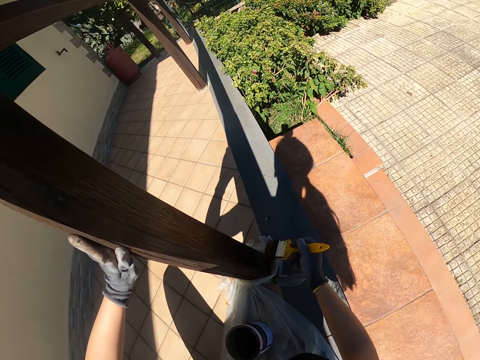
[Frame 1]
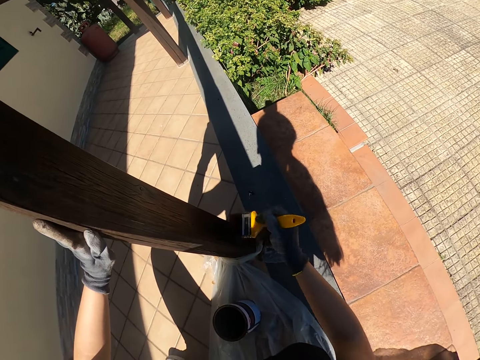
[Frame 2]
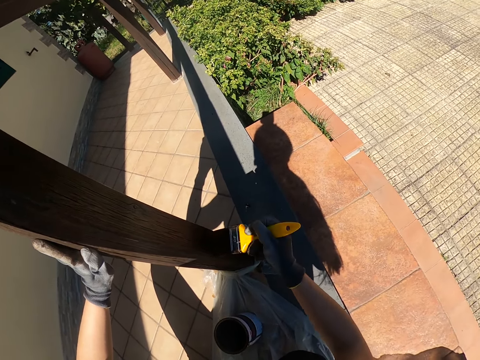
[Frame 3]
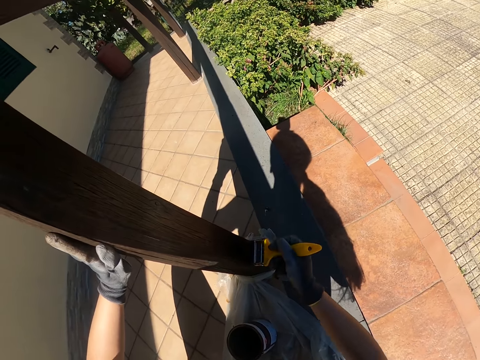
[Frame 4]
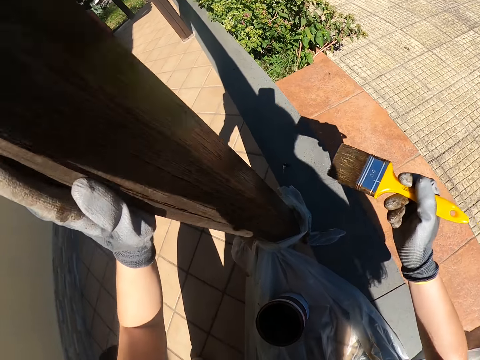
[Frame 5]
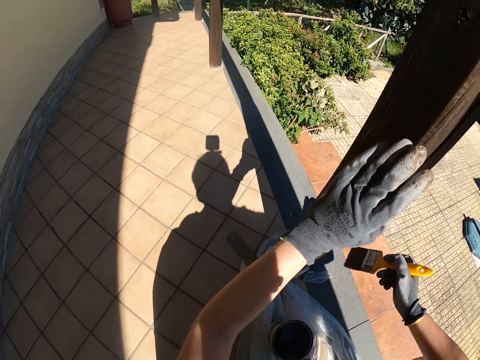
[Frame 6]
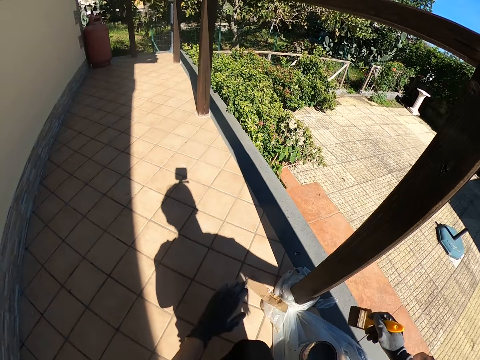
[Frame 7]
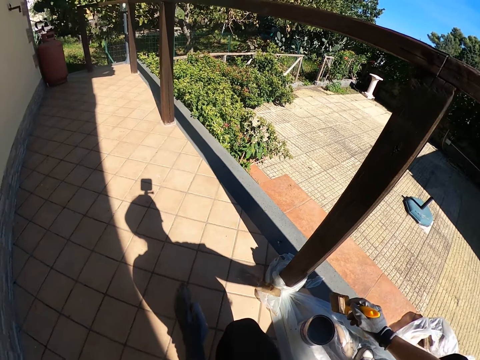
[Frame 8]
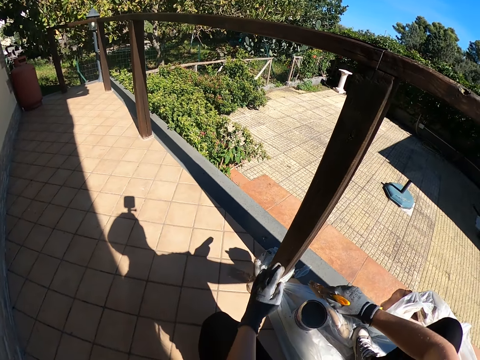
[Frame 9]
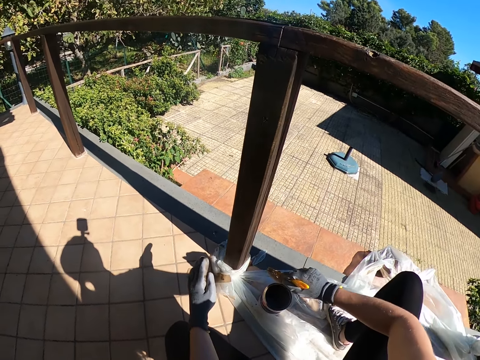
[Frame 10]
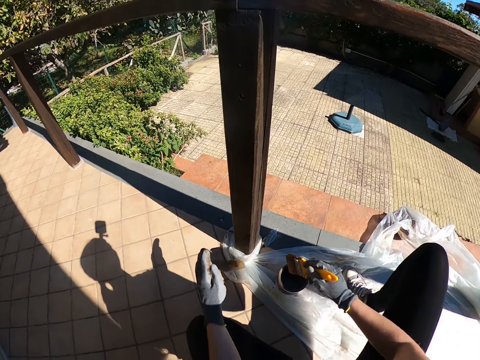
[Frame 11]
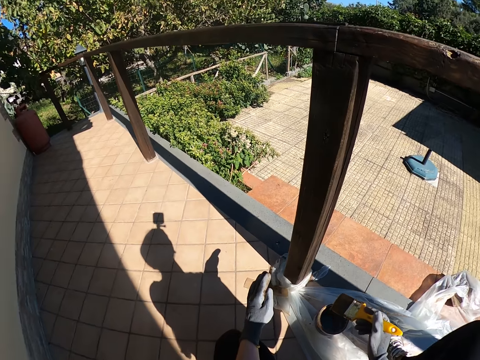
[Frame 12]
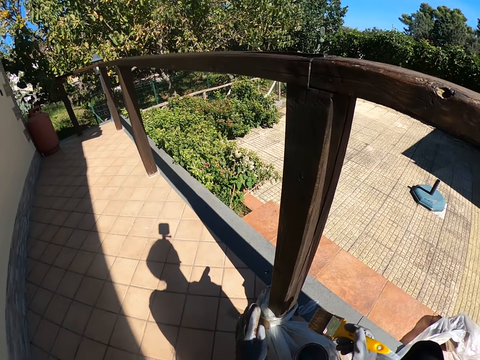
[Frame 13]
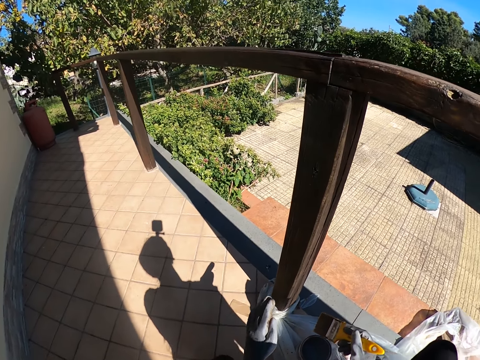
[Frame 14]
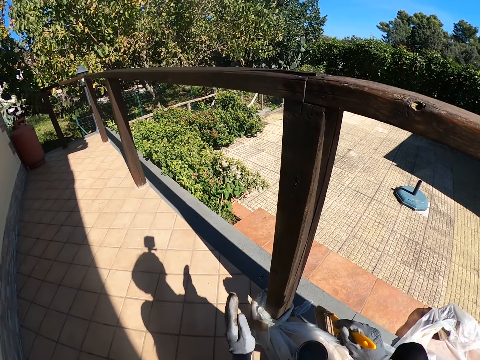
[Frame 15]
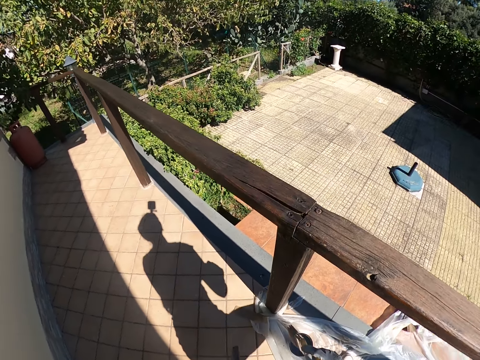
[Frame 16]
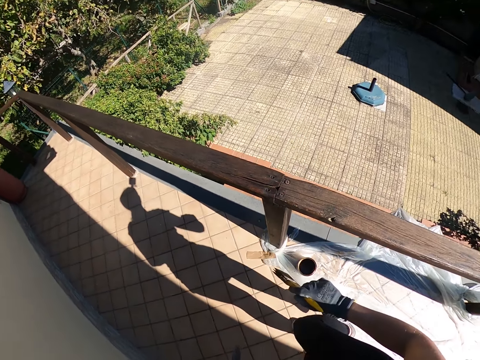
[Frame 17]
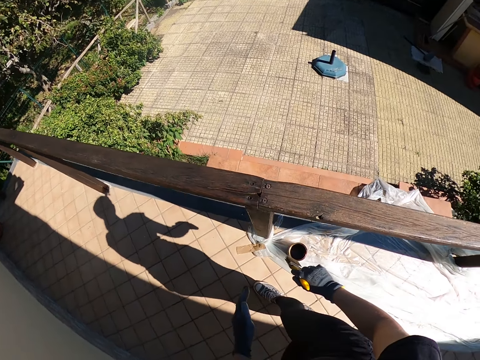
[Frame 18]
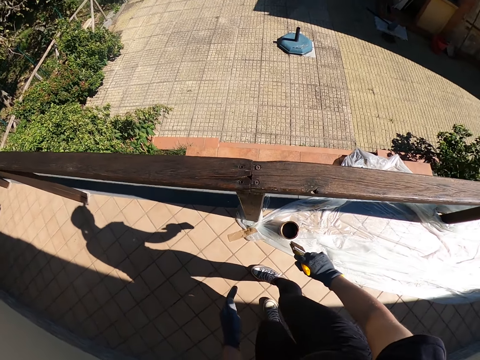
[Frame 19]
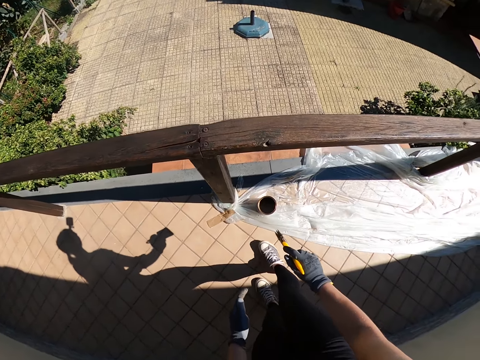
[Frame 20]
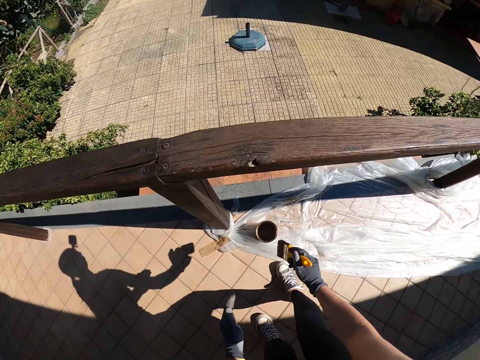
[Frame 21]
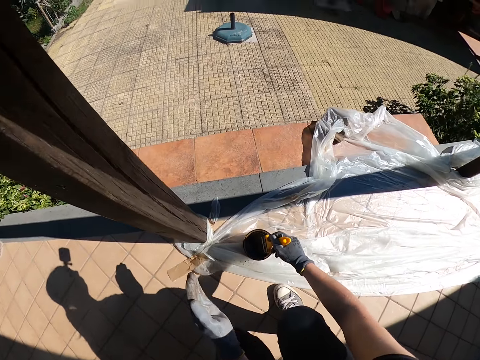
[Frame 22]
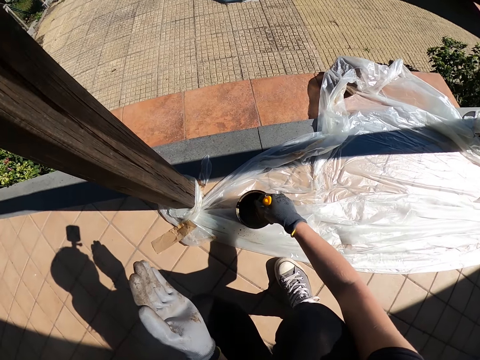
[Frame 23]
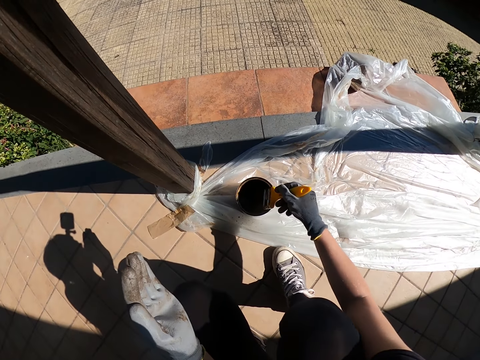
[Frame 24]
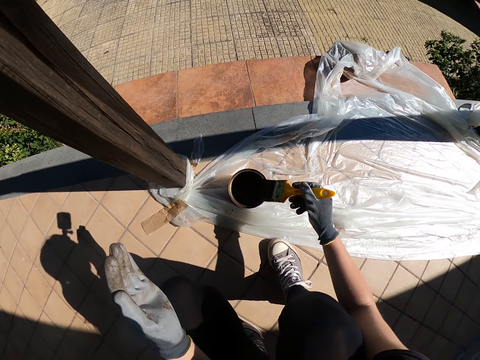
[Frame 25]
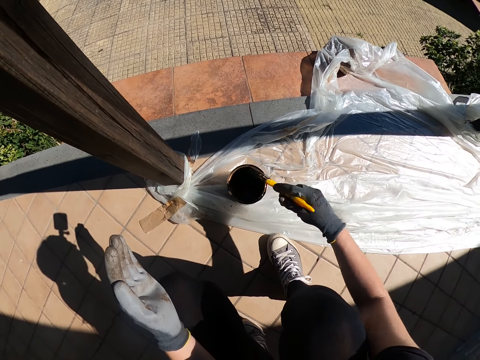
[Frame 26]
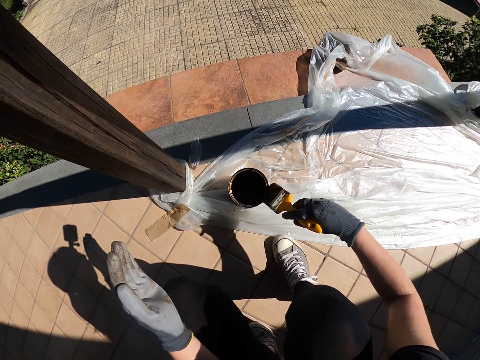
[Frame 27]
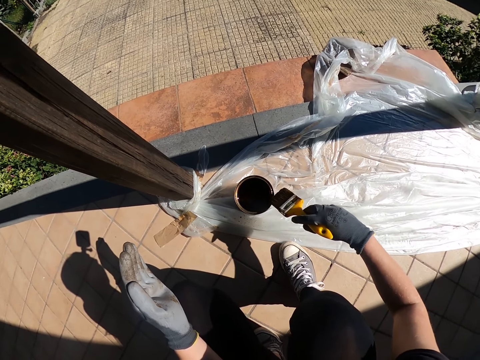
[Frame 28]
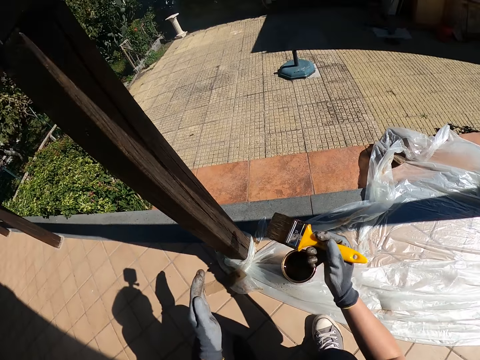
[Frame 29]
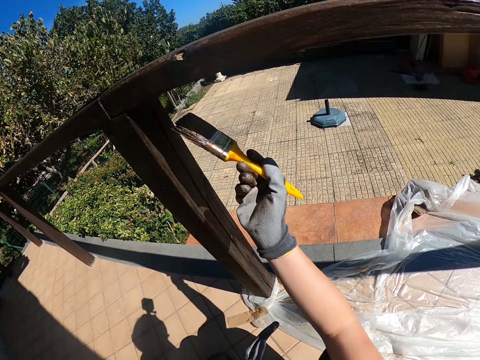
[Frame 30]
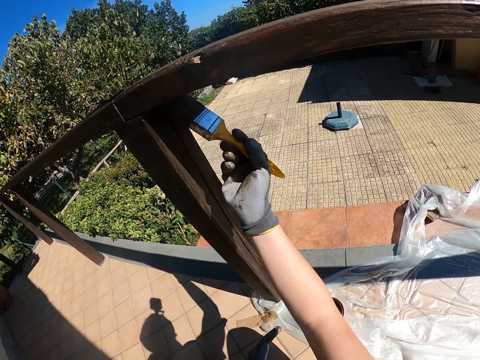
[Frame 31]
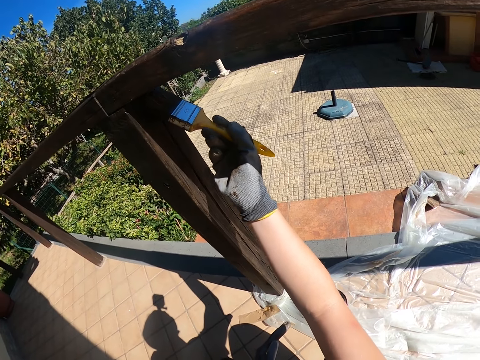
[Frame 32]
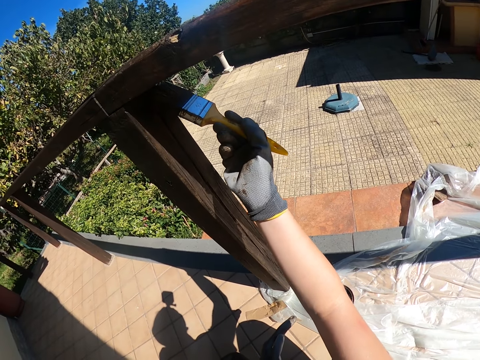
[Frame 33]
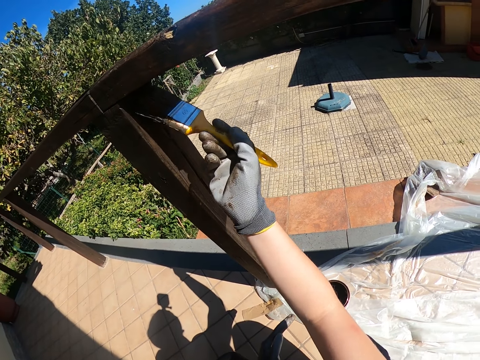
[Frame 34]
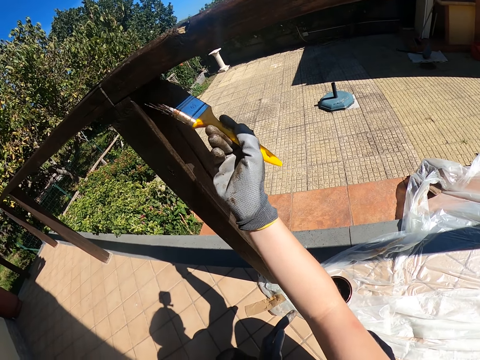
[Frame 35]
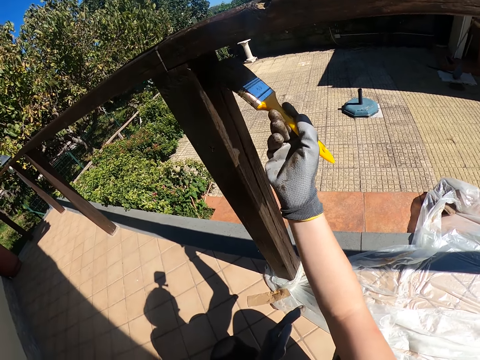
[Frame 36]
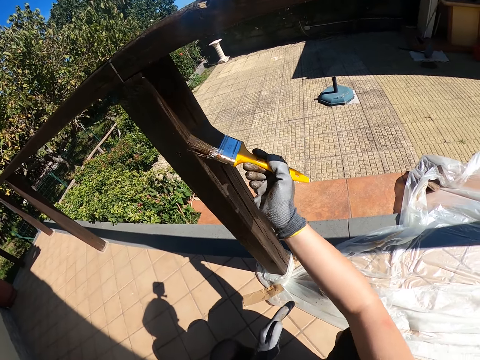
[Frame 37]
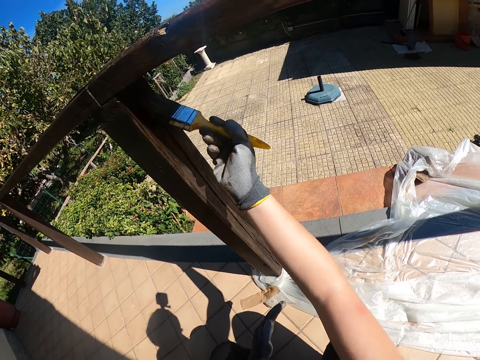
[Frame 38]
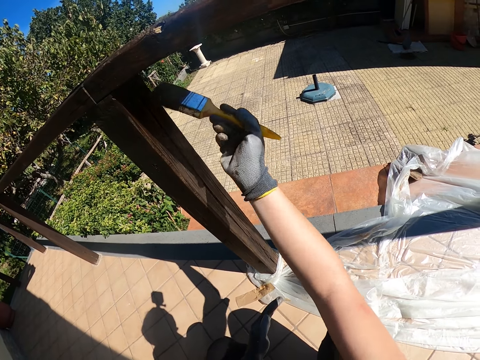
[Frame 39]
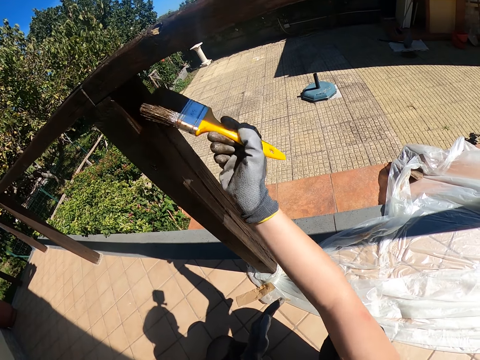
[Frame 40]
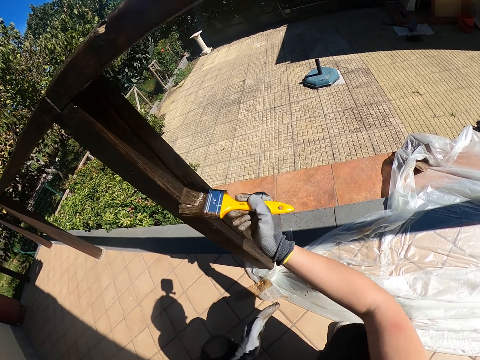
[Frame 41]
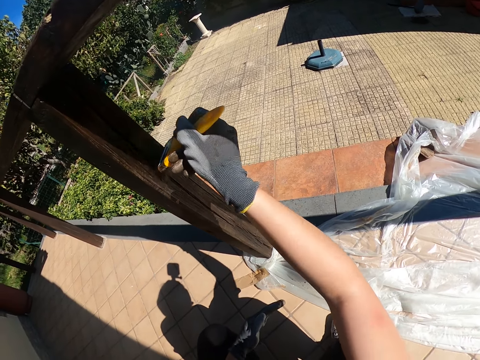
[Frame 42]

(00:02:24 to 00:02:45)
The camera wearer takes the brush off the pole. She takes her left hand off the pole. She stands up, turns right a little bit and bends down. She dips the brush into the paint container. She kneels on the verandah. She pulls the brush out of the paint container and wipes the brush on the edge of the paint container. She paints another side of the pole.

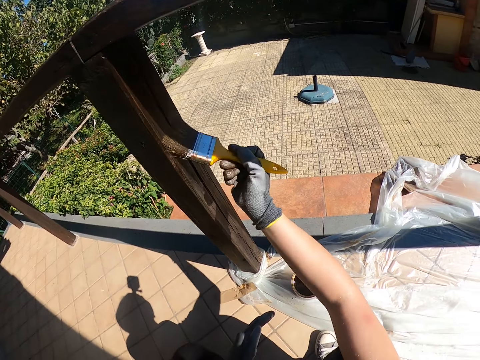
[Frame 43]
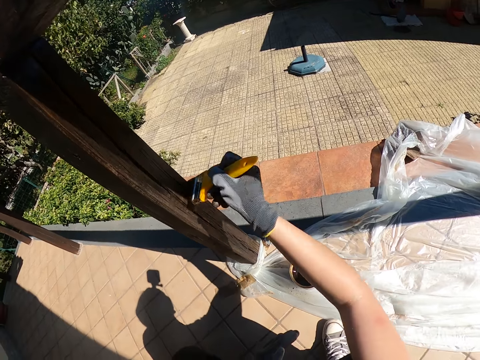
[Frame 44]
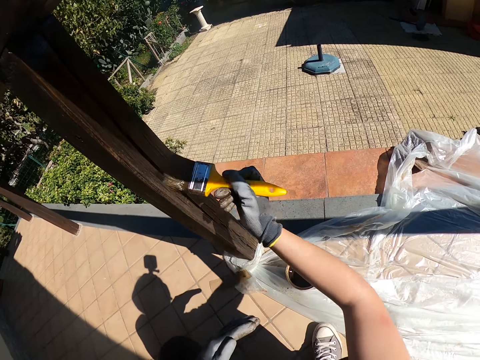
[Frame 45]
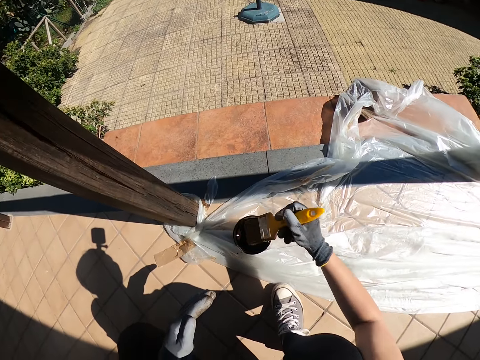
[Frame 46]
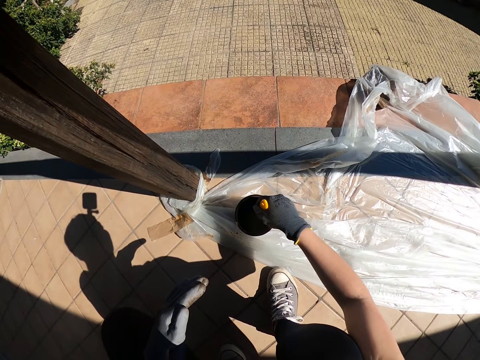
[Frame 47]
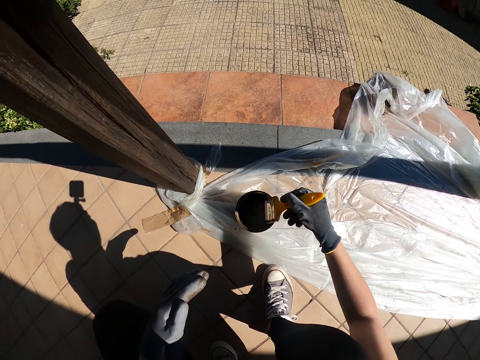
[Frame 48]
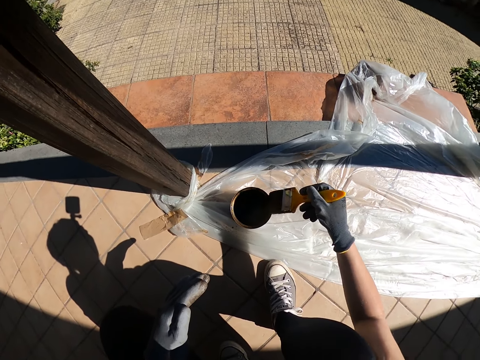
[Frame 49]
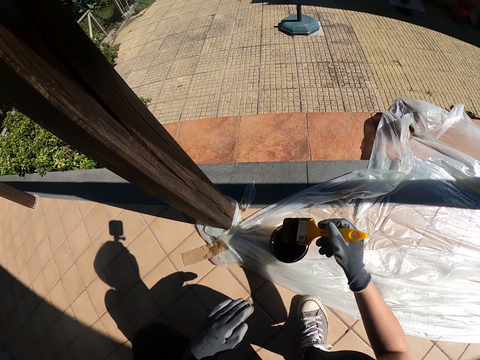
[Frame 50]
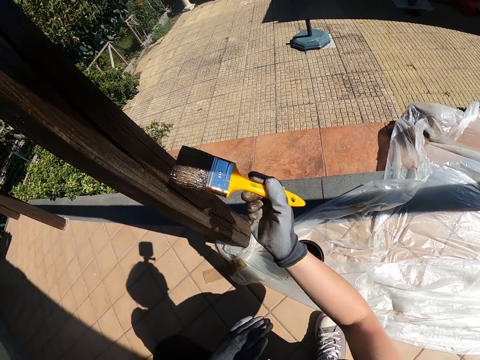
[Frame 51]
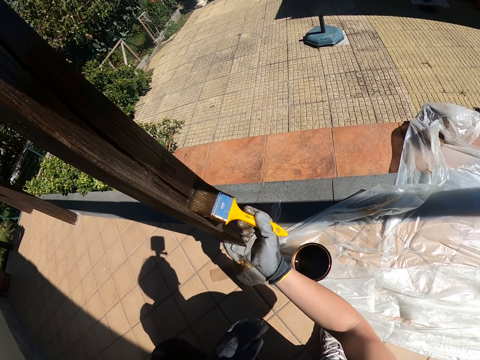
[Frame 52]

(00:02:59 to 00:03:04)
The camera wearer takes the brush off the pole. They dip the brush into the paint container, pull the brush out of the paint container and wipe the brush on the edge of the paint container. They paint the pole.
